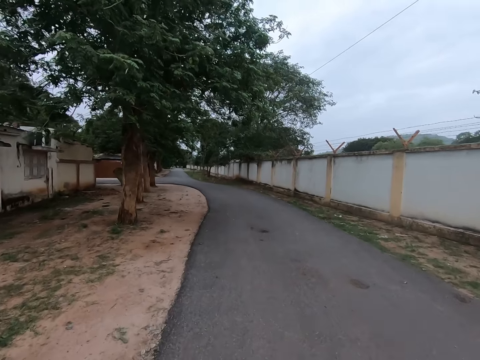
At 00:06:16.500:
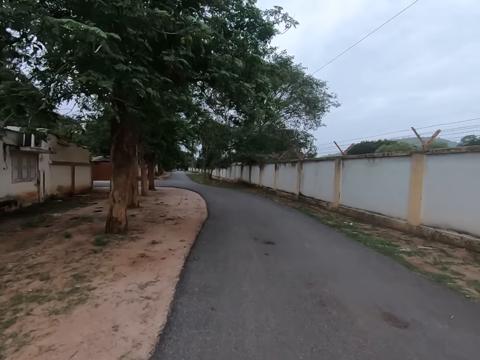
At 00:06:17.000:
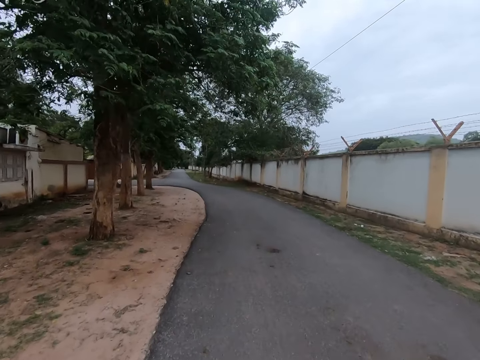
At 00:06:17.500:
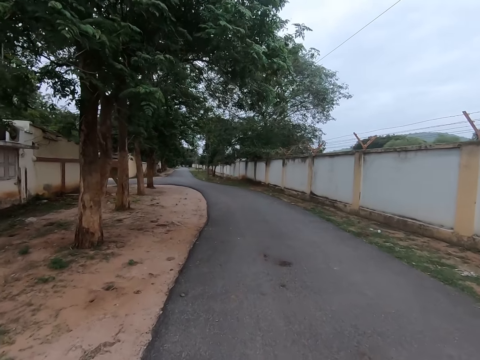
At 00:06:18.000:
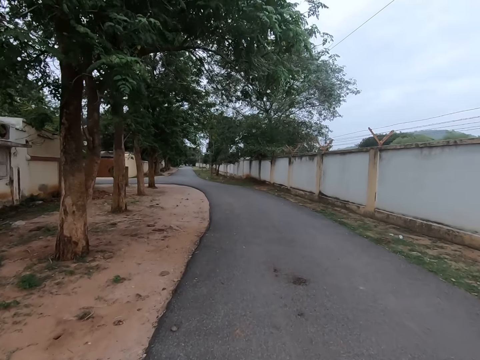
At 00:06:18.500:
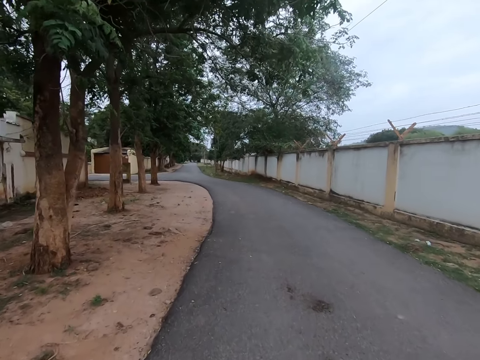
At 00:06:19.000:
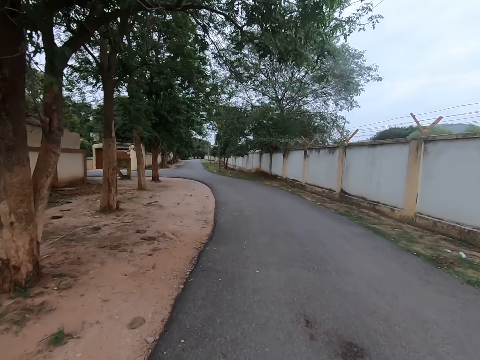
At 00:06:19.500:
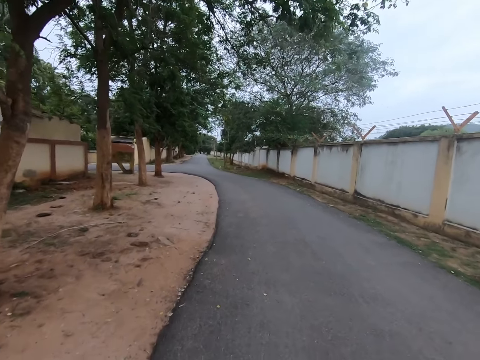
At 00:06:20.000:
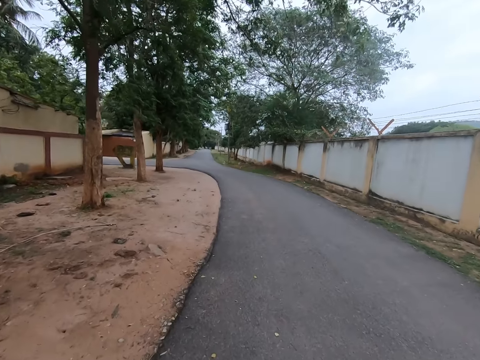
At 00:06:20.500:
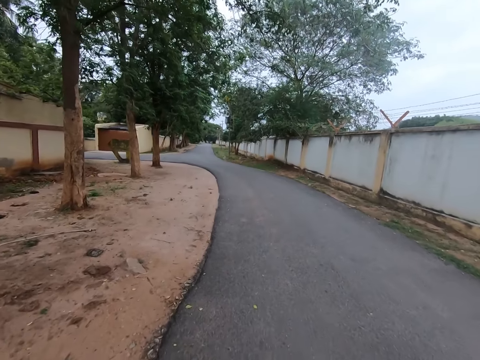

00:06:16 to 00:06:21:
The camera wearer walks in front.

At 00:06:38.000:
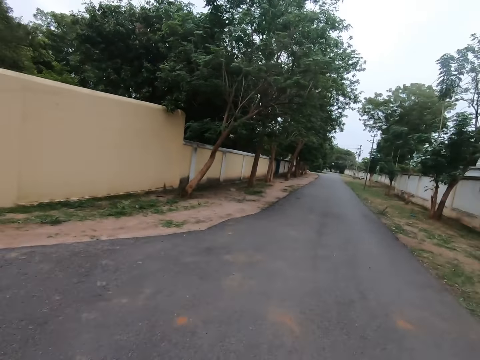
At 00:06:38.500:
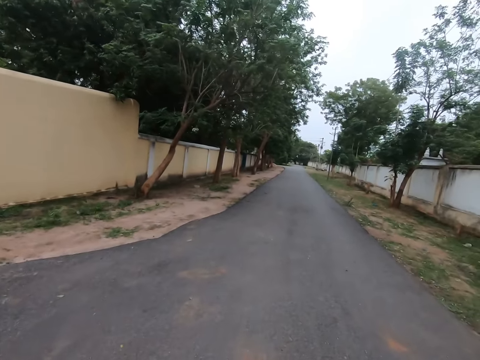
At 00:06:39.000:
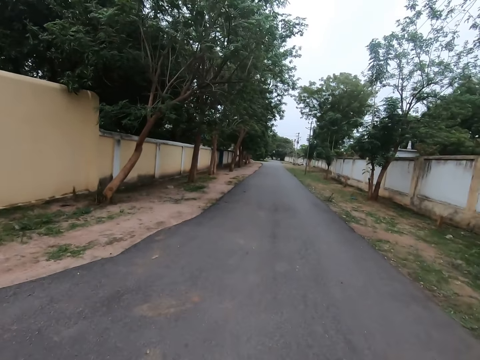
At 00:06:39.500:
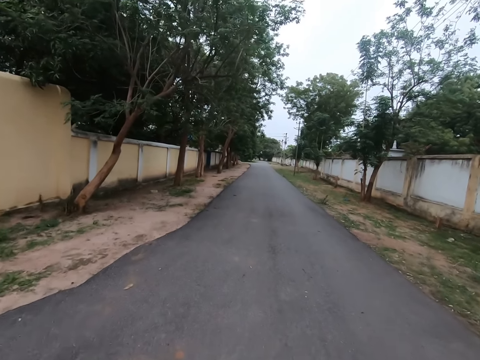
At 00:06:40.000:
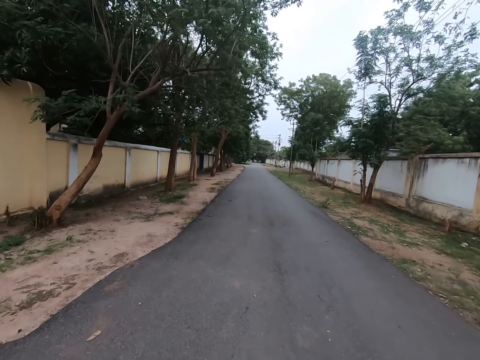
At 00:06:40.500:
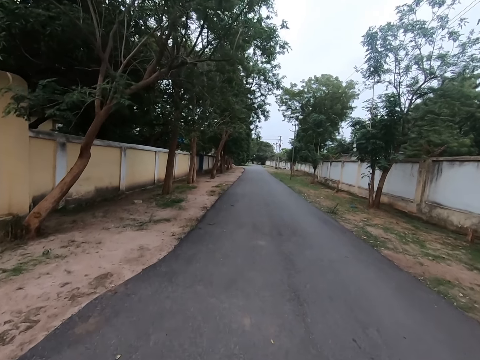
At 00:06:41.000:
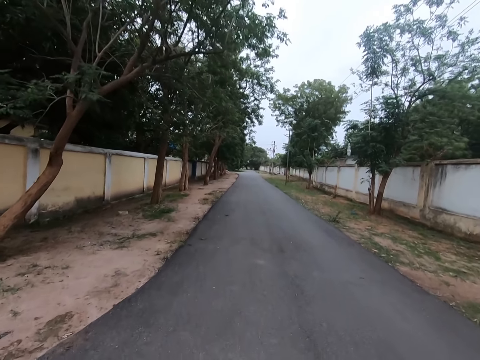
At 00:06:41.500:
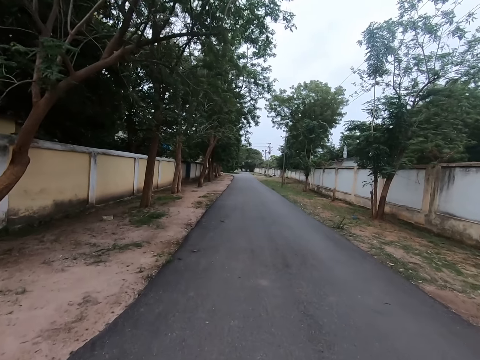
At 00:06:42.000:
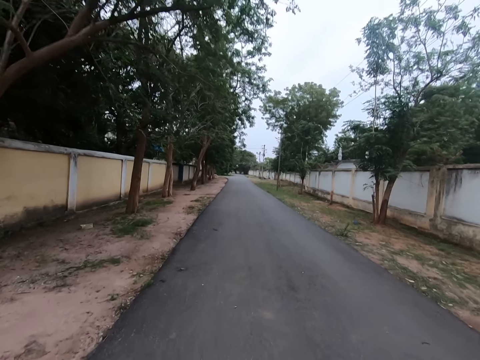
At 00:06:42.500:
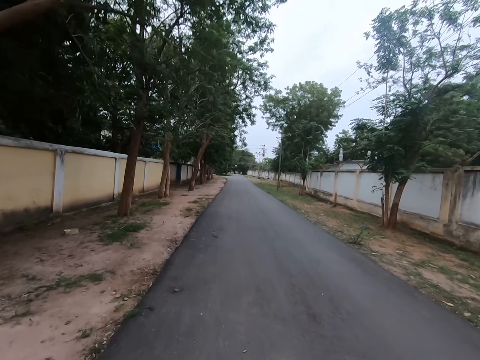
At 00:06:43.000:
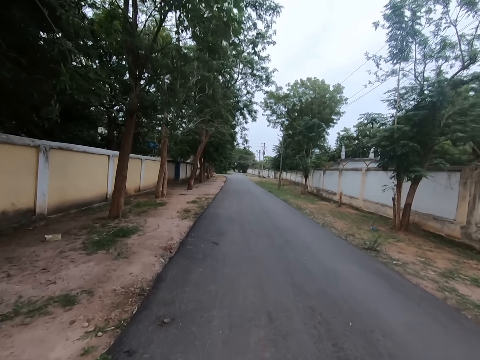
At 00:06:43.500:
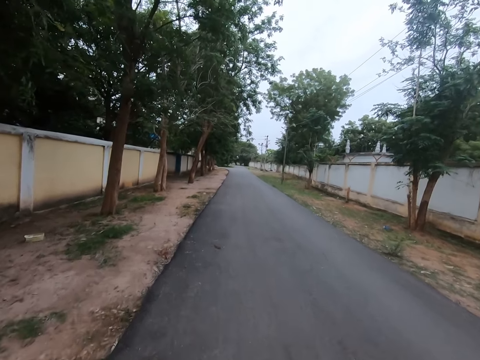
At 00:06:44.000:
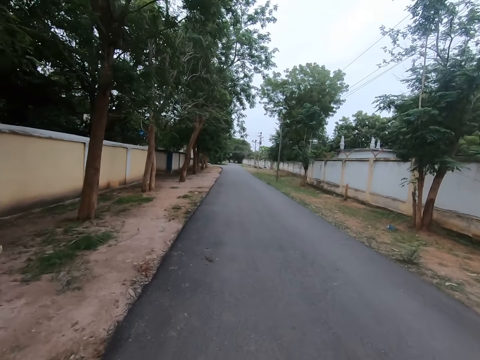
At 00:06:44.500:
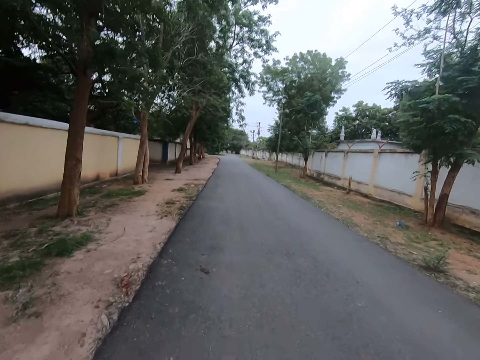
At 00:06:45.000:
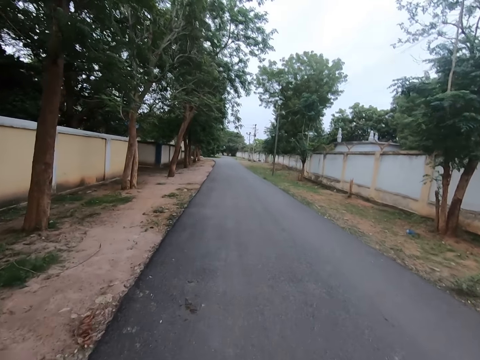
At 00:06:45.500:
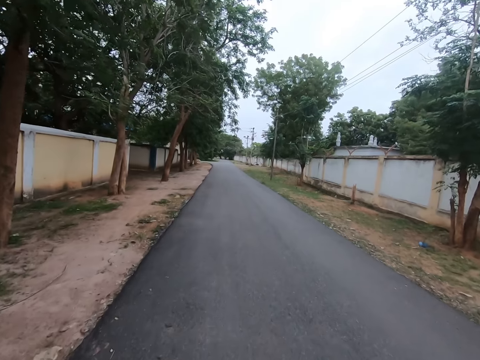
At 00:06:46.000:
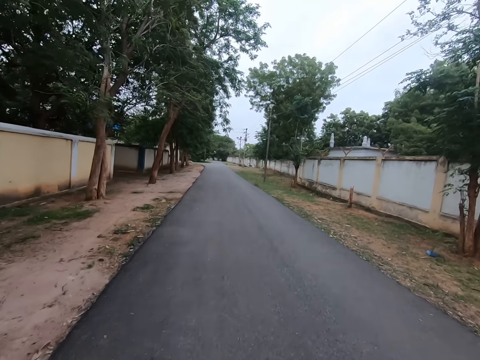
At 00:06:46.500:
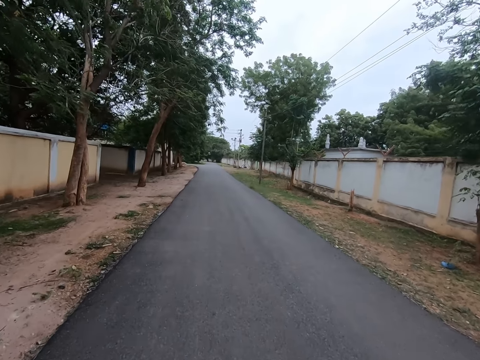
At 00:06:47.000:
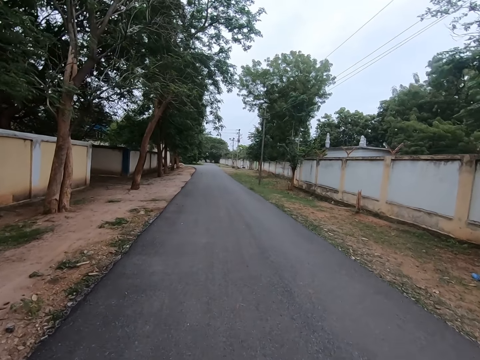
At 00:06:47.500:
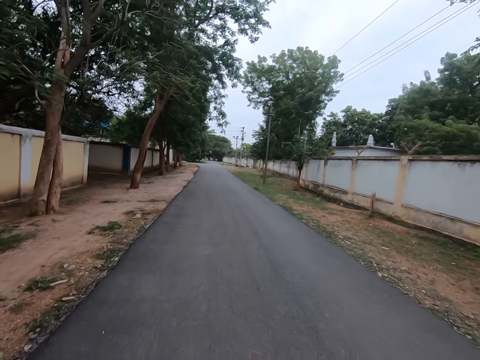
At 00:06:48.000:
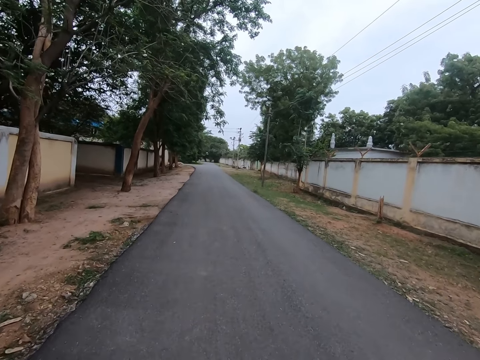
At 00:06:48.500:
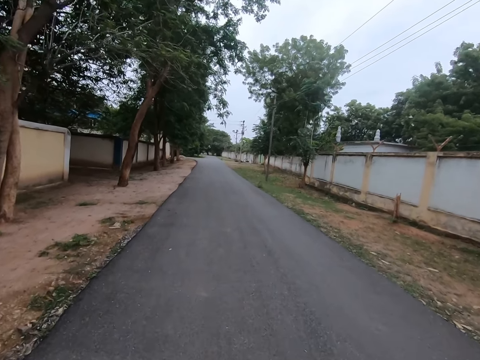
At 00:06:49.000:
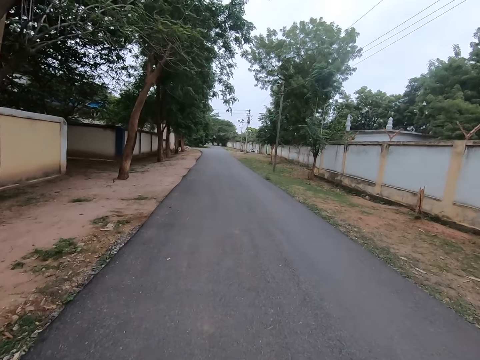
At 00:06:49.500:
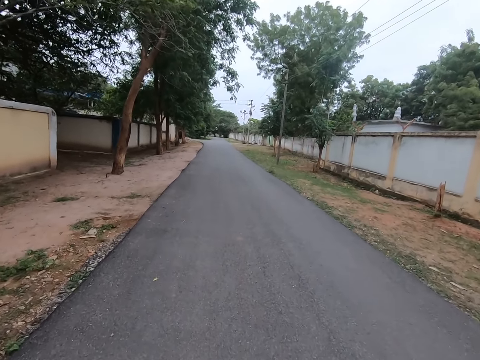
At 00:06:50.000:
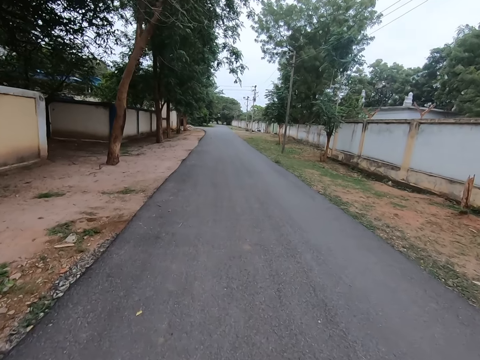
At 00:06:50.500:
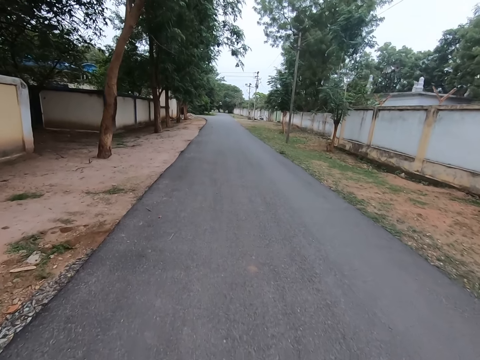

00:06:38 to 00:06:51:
The camera wearer looks in front. They walk in front.

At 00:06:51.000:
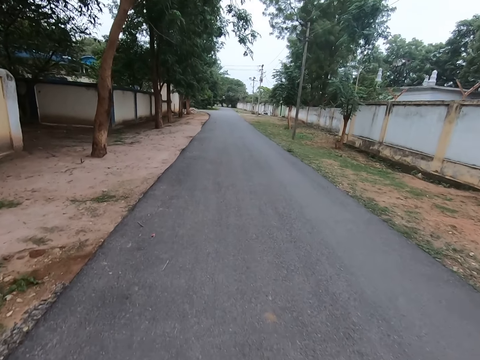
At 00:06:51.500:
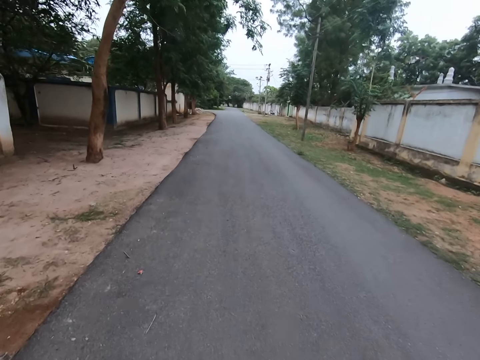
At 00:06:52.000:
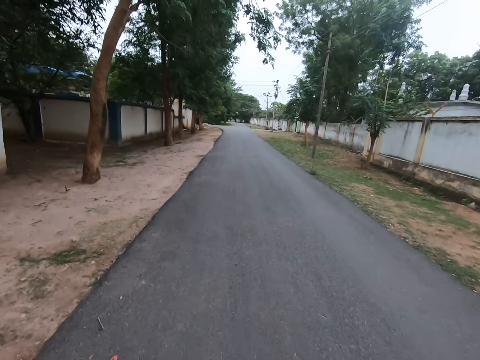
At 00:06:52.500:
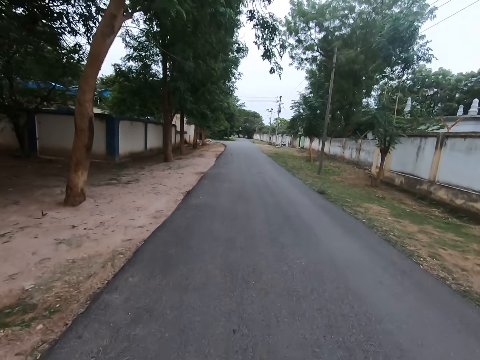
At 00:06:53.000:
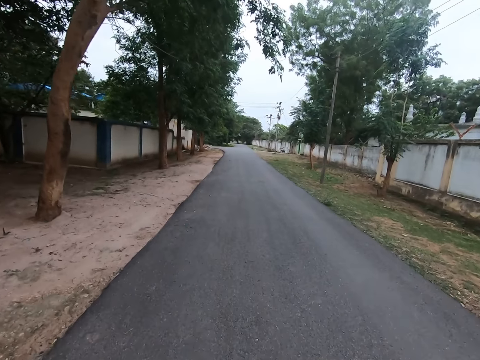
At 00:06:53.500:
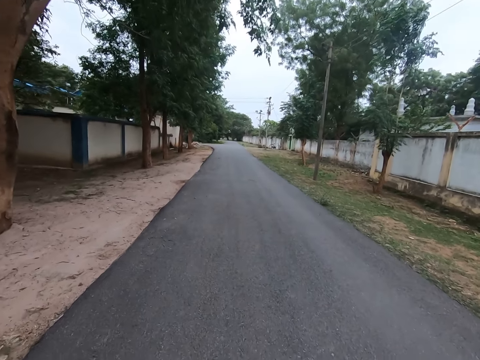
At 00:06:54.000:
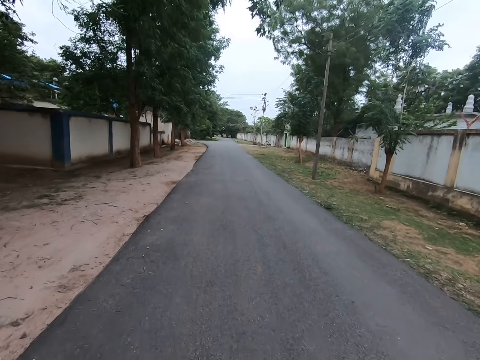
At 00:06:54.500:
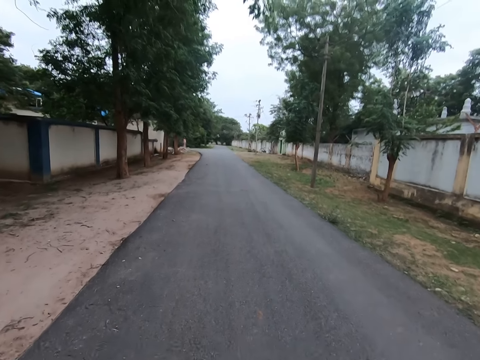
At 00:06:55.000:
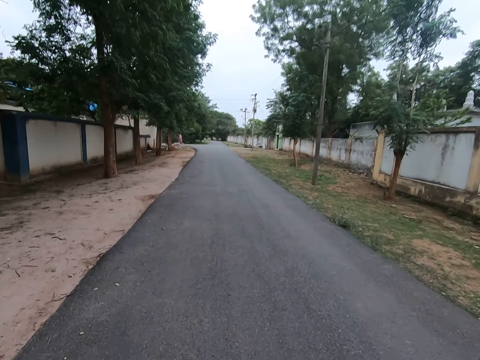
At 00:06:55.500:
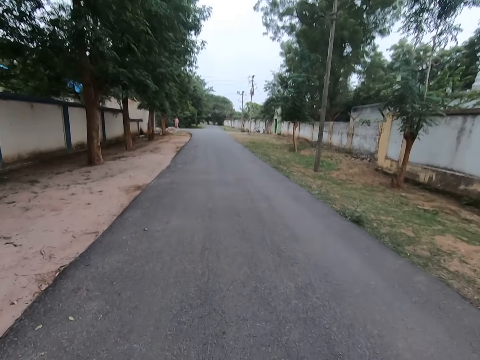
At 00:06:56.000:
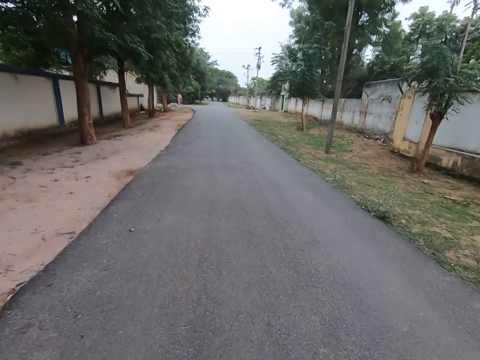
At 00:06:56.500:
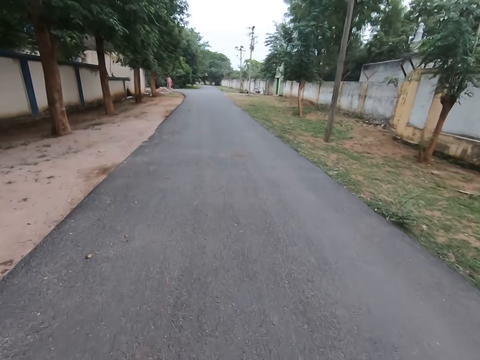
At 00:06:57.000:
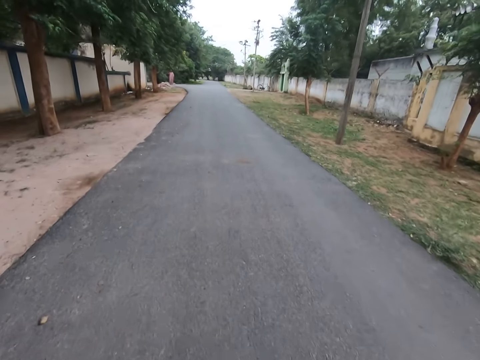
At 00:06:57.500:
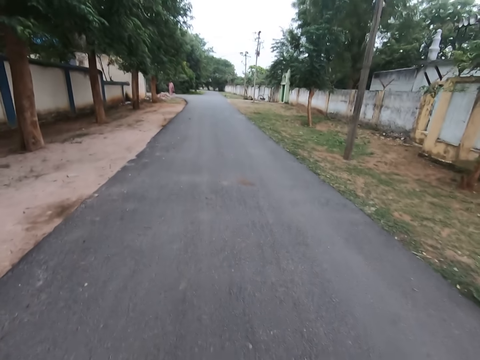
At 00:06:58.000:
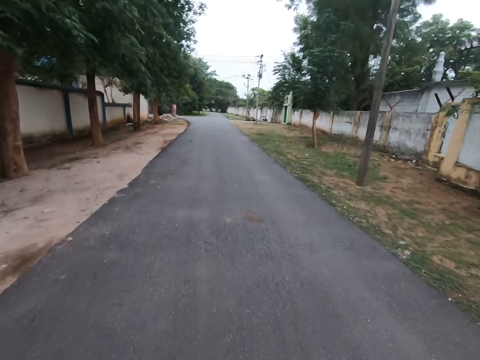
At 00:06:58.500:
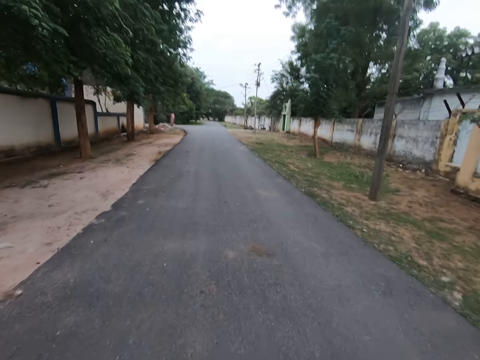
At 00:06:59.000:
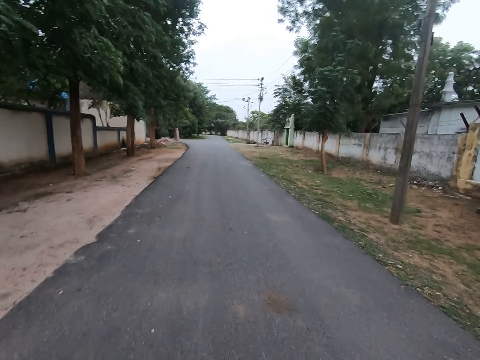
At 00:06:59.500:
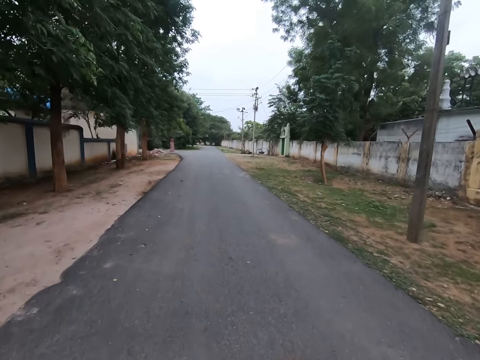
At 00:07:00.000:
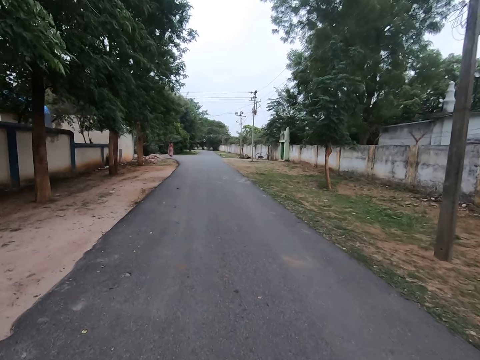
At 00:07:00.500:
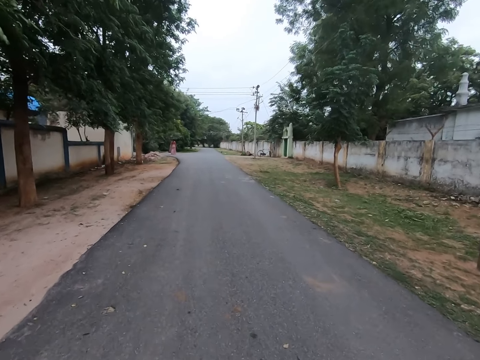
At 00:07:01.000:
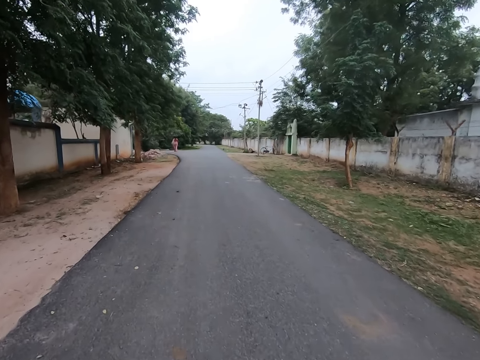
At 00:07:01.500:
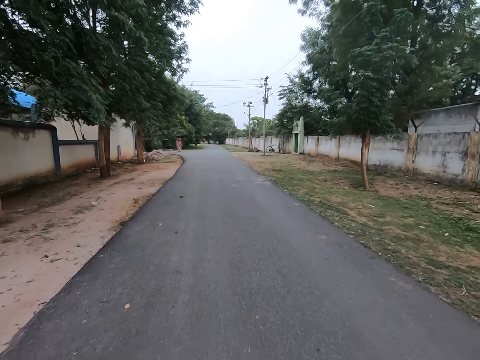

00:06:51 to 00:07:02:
The camera wearer looks in front. They look down.
